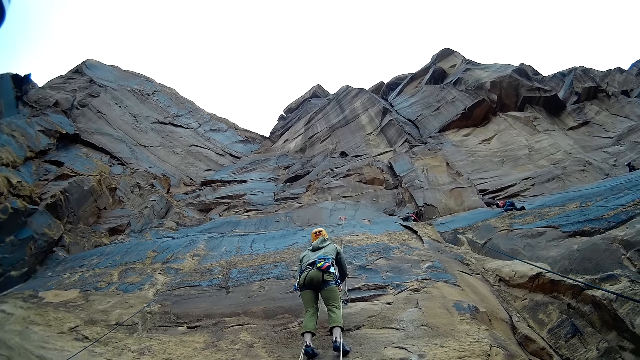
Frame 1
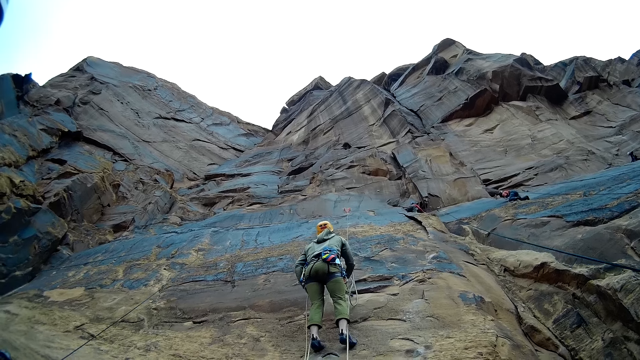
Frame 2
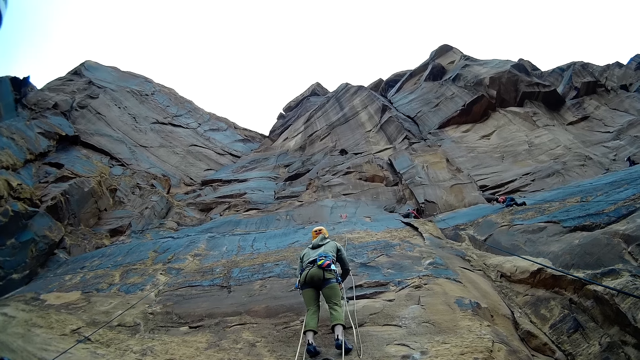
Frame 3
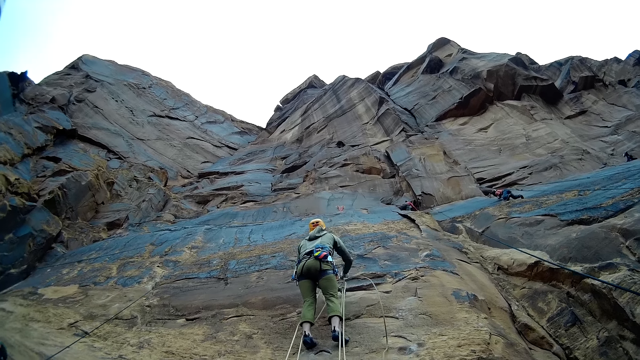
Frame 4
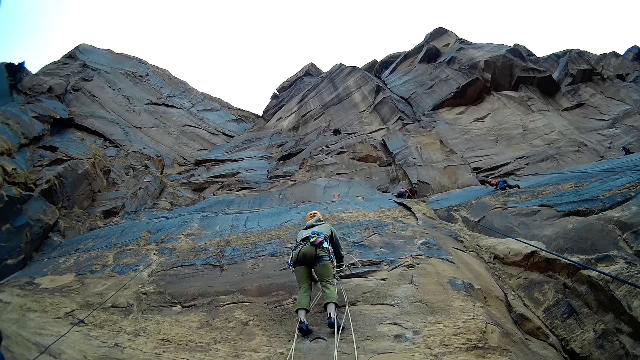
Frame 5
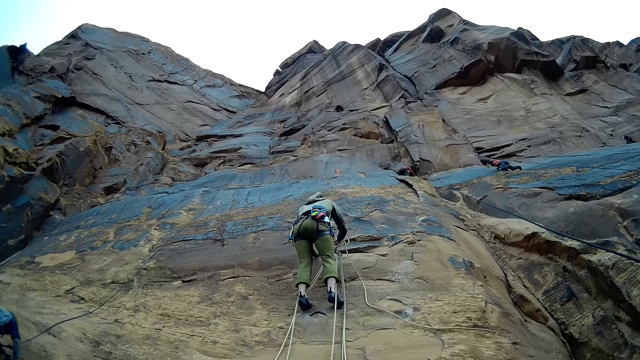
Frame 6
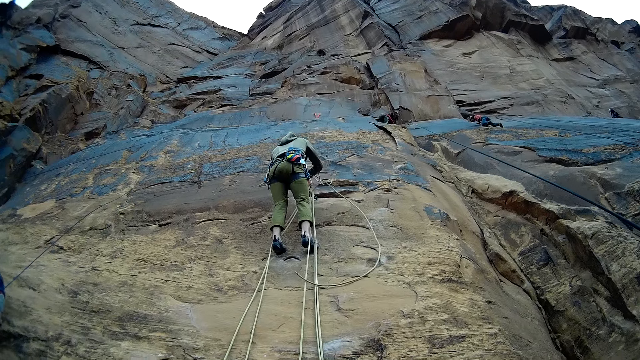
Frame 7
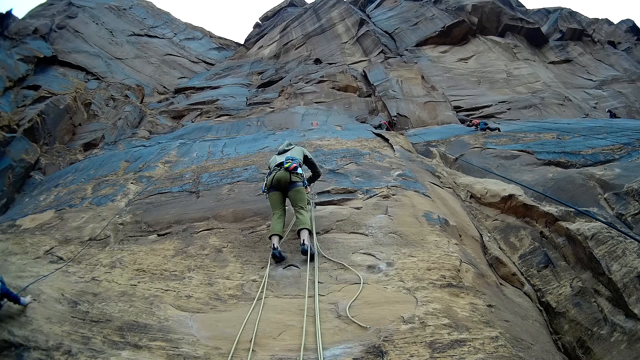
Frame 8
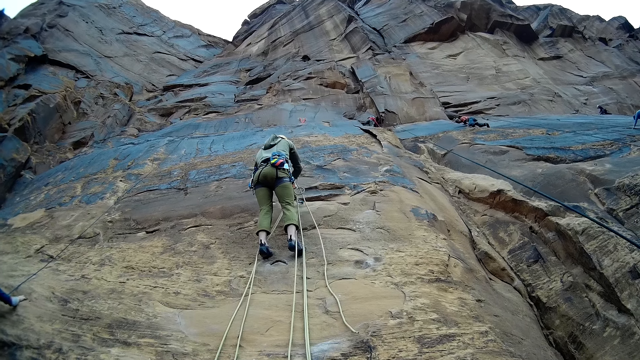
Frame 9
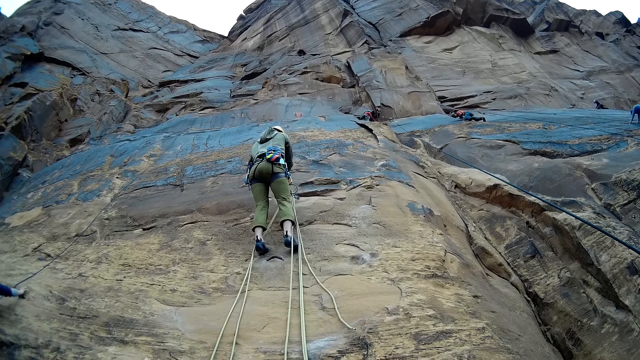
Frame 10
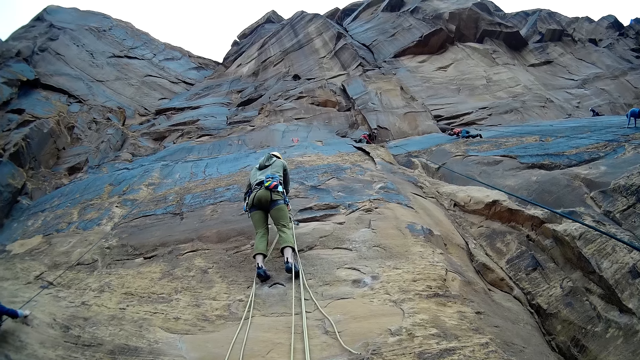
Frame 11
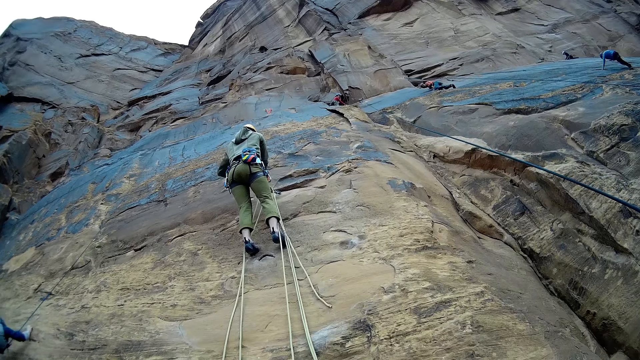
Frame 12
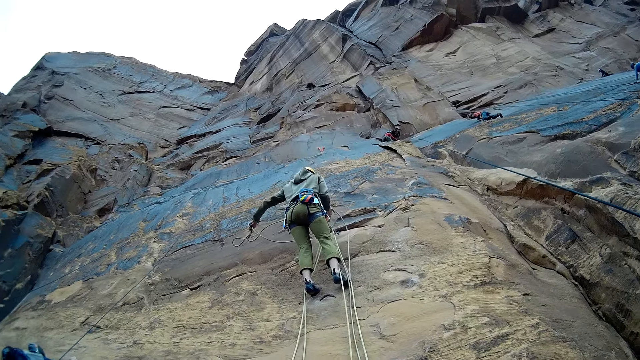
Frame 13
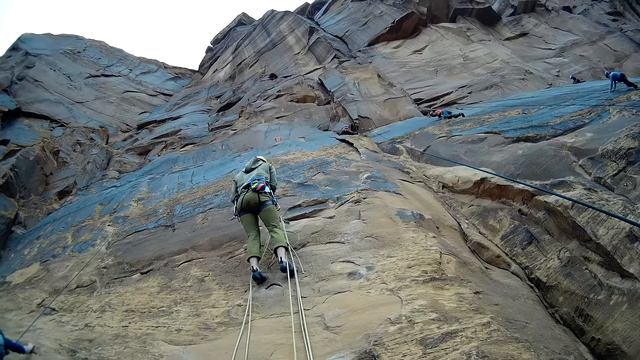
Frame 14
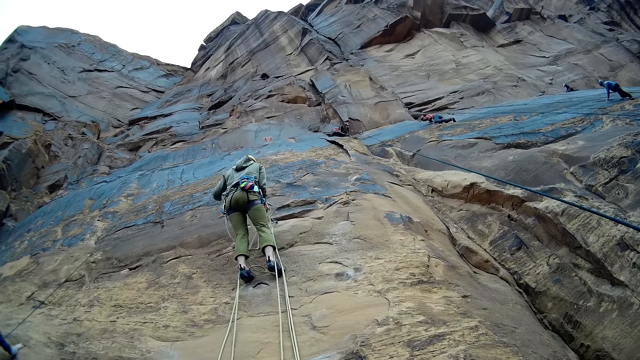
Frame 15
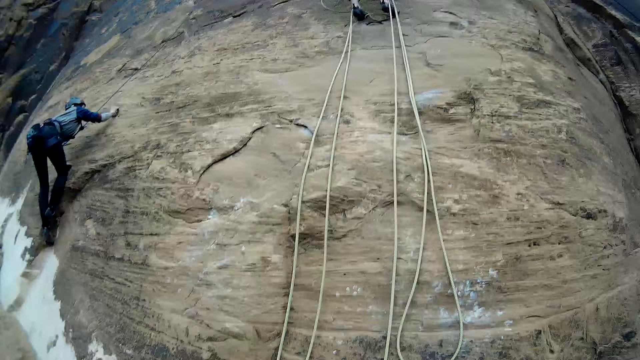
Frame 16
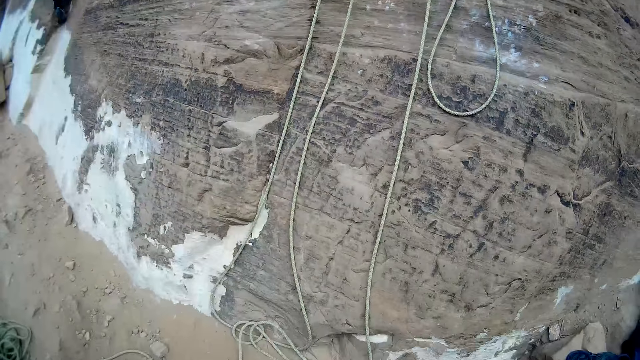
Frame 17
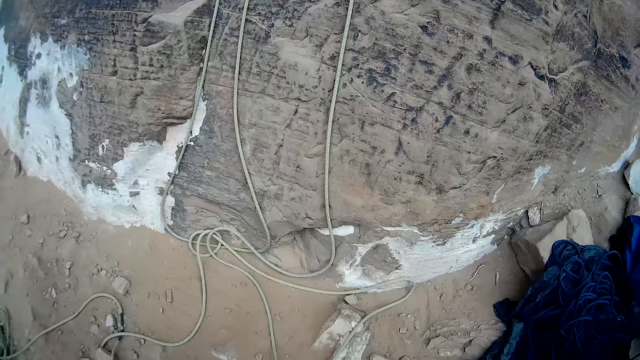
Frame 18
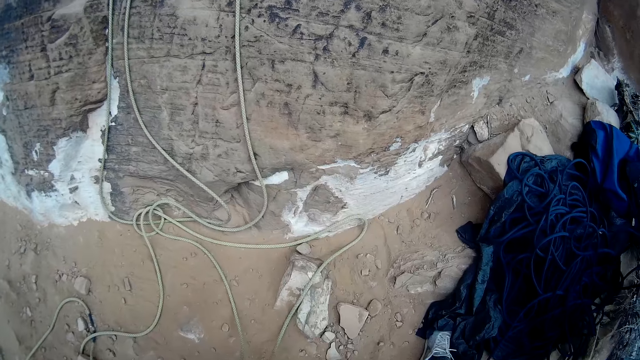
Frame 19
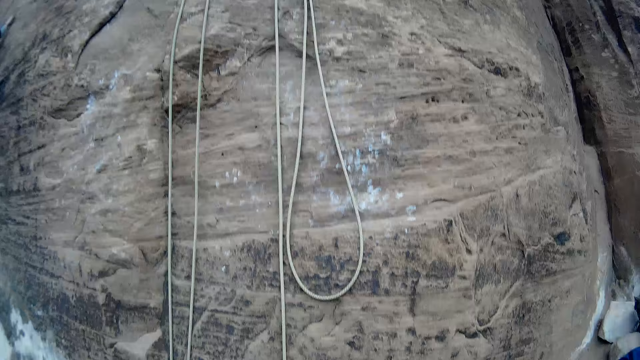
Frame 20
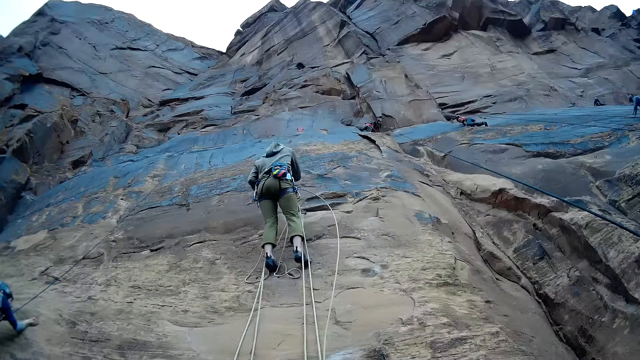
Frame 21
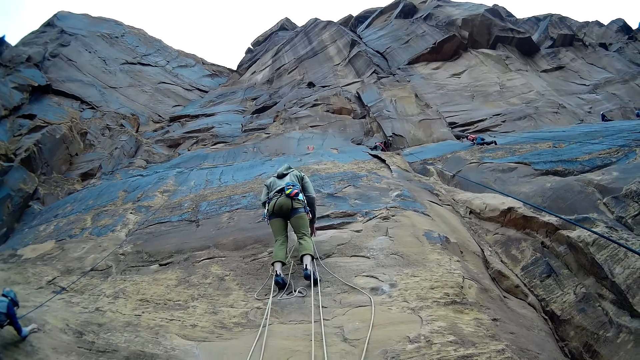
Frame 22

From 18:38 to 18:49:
A person holds the rope. The camera wearer looks at the ropes.

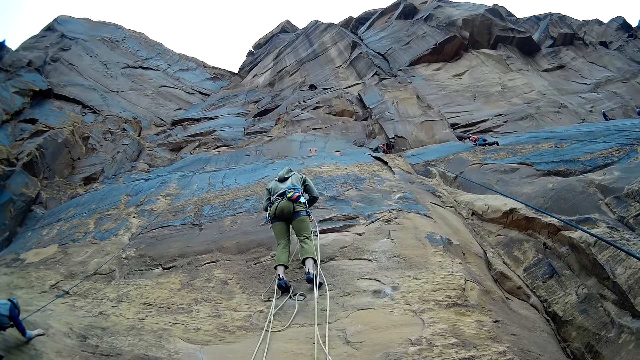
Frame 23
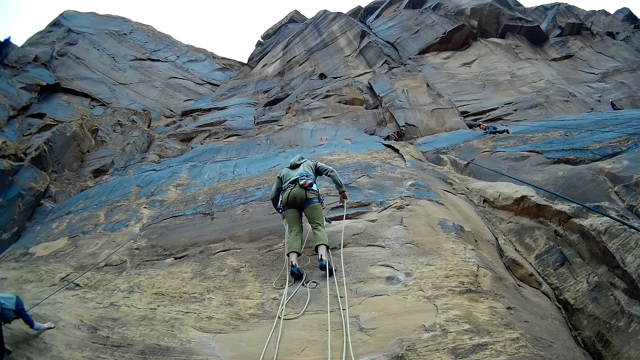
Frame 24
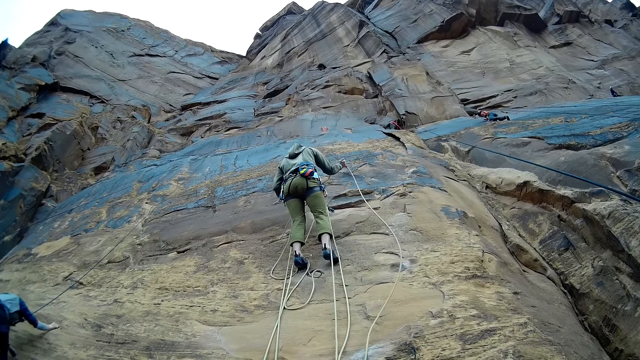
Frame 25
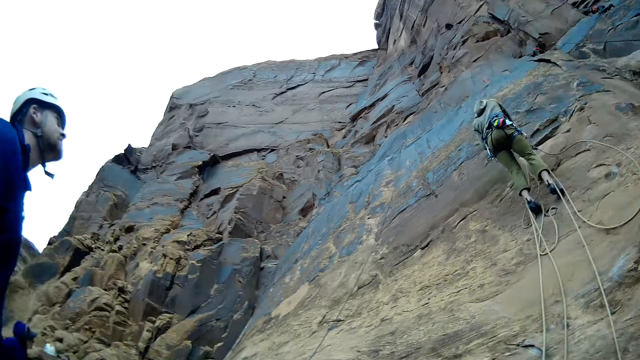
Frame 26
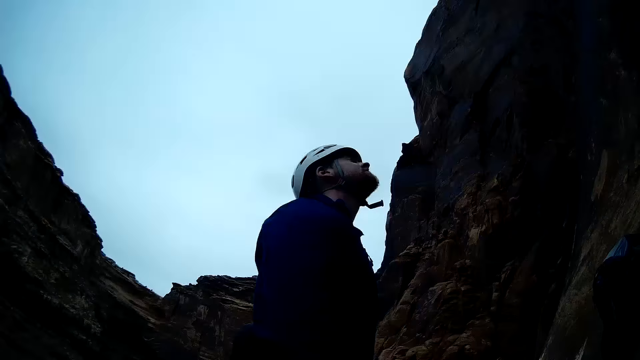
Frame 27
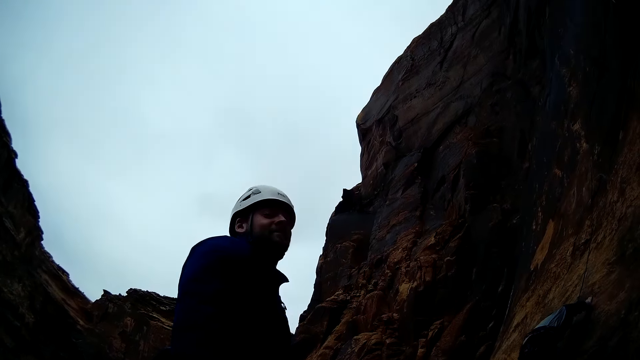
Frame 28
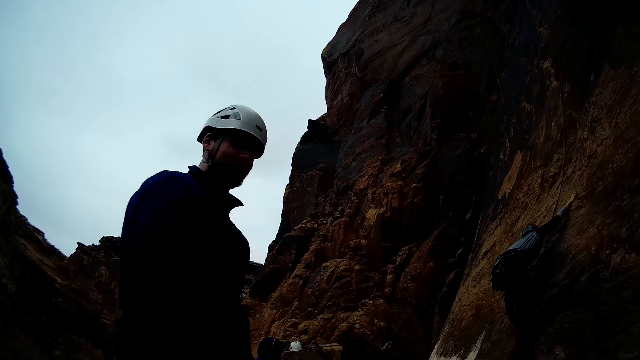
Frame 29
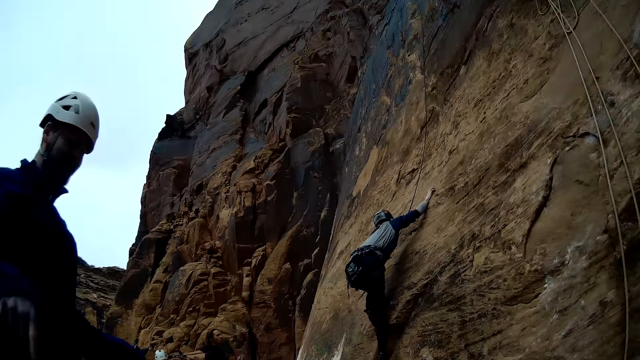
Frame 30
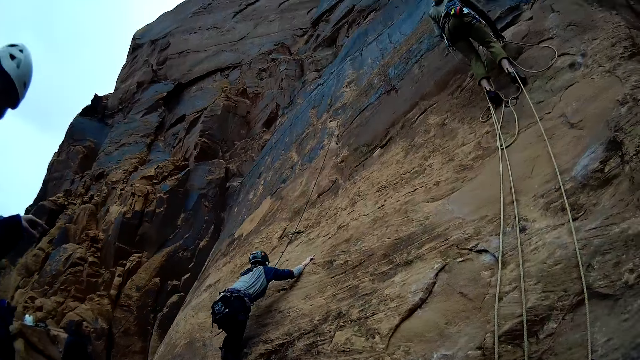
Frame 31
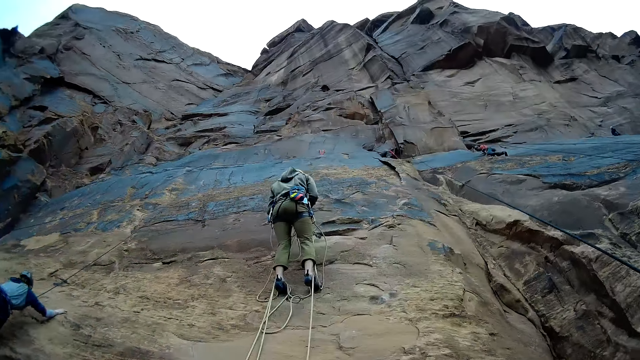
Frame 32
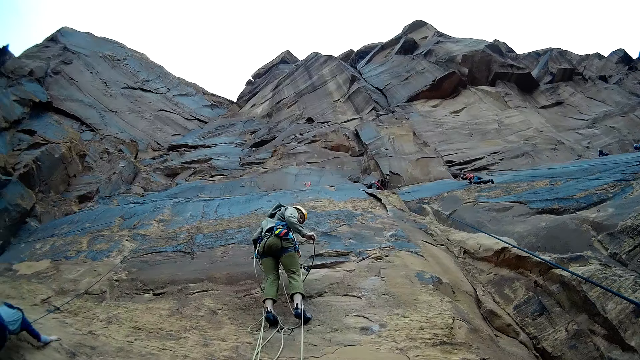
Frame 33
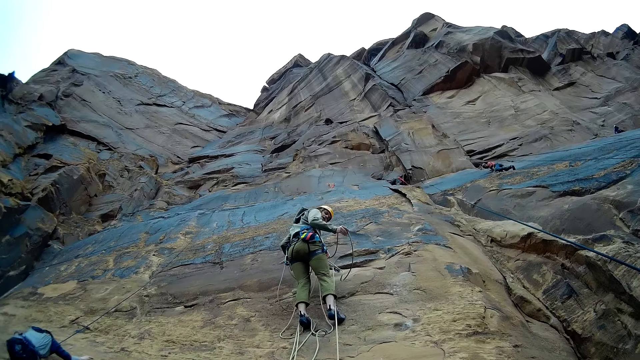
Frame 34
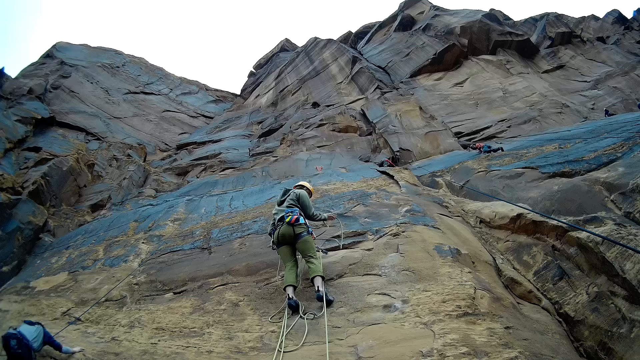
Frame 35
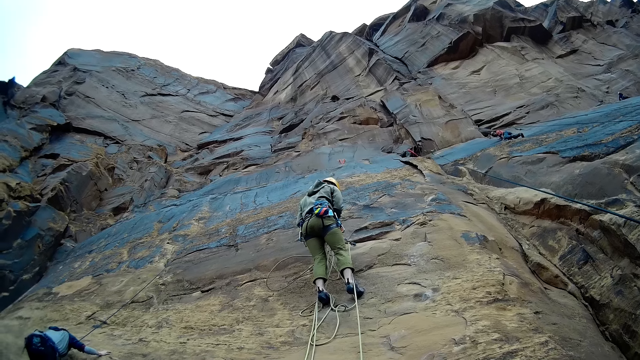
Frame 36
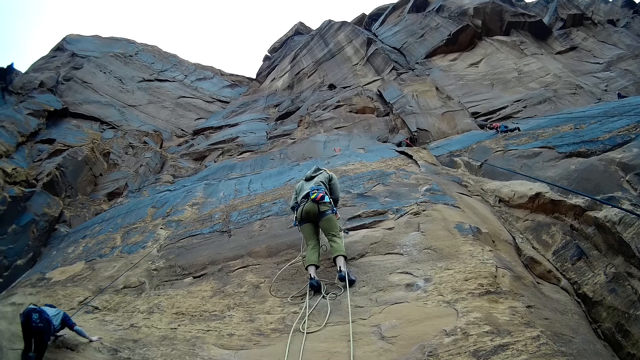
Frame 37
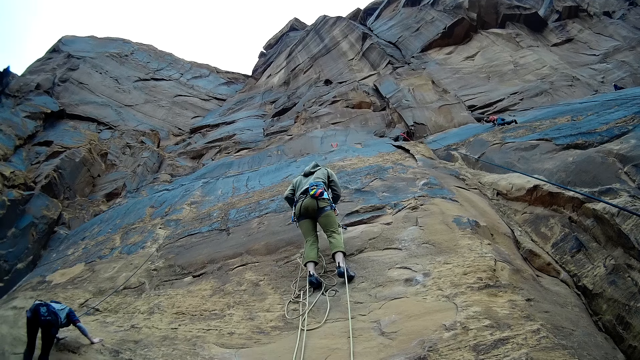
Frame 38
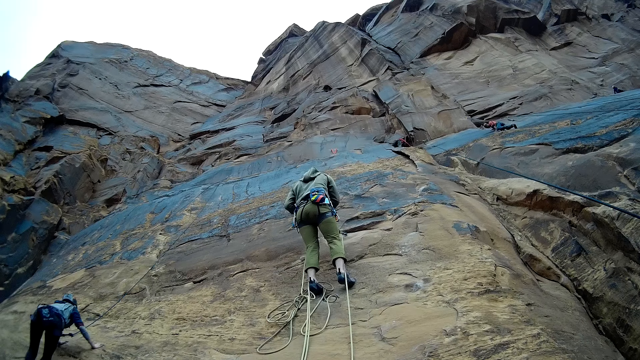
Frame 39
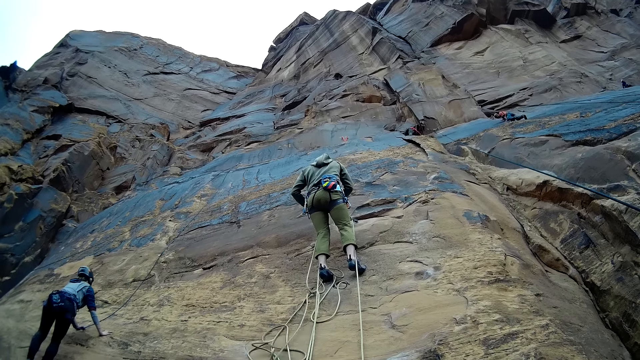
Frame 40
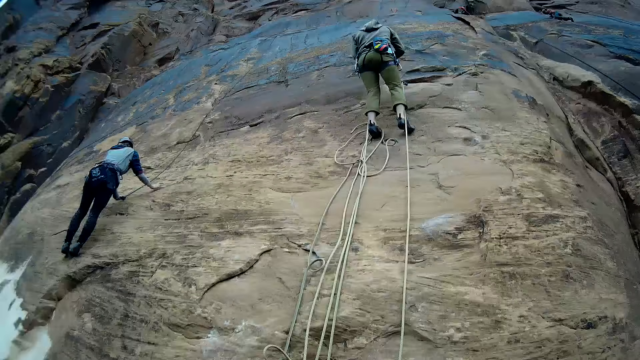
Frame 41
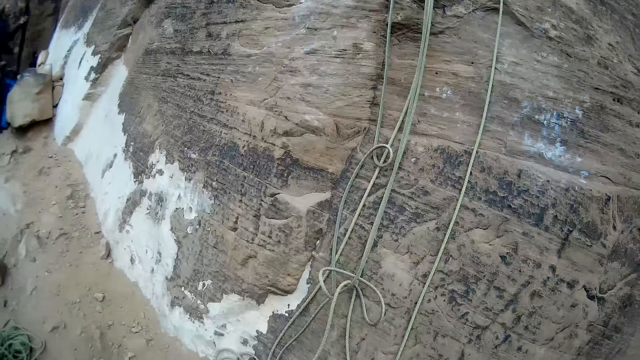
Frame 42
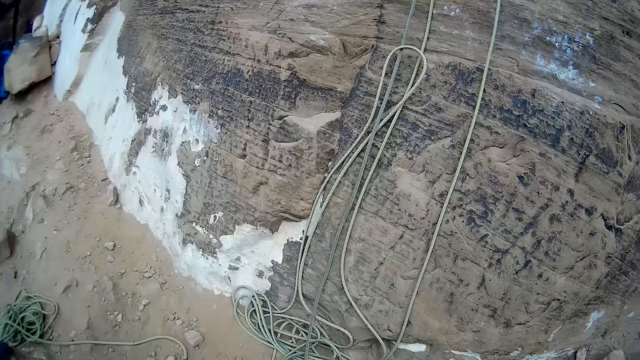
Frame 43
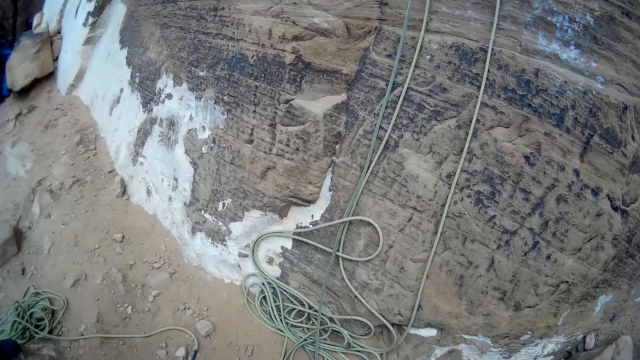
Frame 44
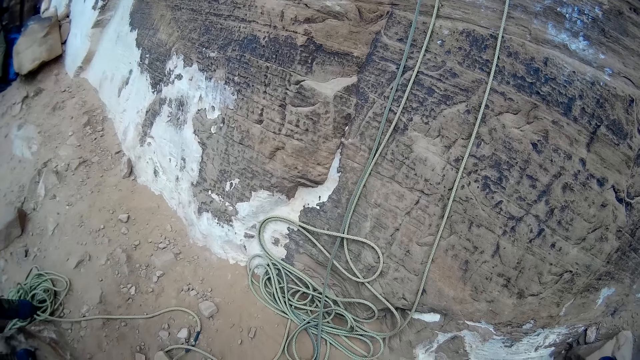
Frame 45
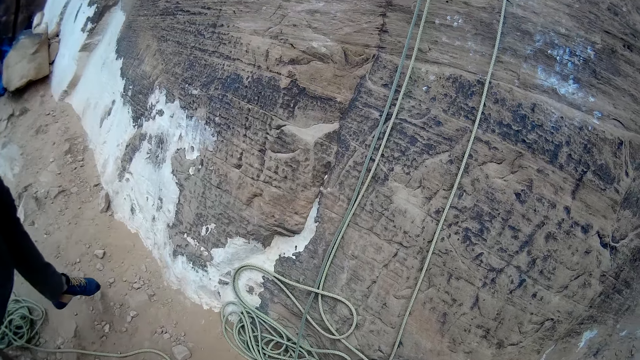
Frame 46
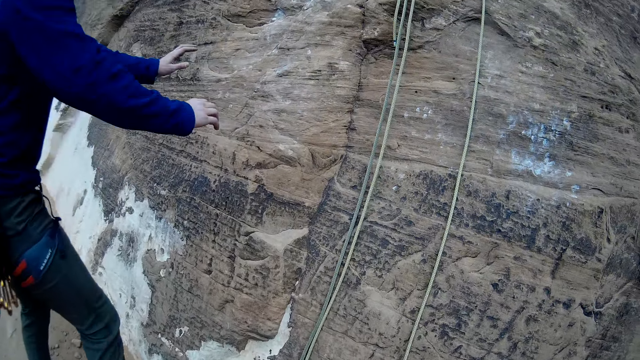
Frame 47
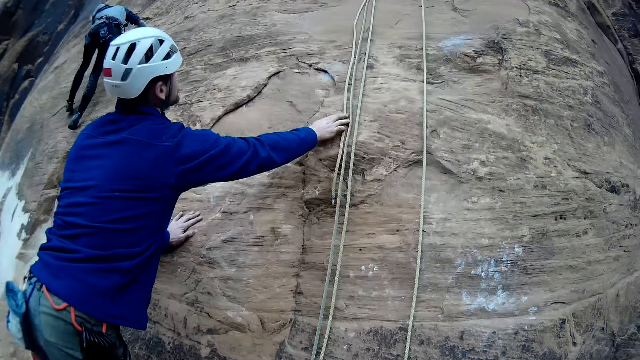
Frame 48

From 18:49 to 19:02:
A person holds the rope. Another person looks on the mountain. The first person holds the rope. The camera wearer looks at the ropes.
